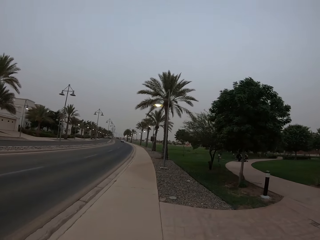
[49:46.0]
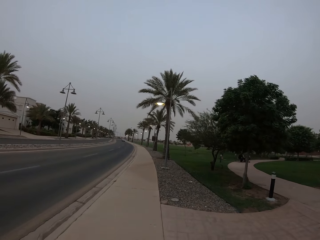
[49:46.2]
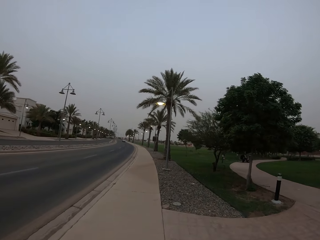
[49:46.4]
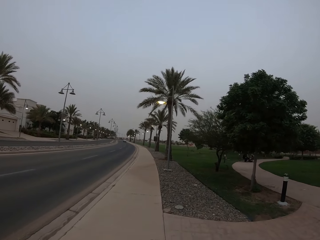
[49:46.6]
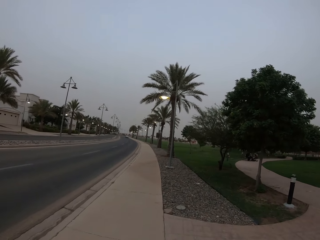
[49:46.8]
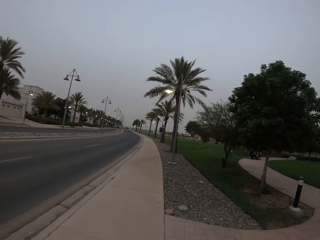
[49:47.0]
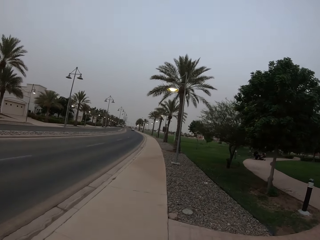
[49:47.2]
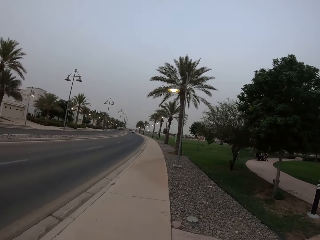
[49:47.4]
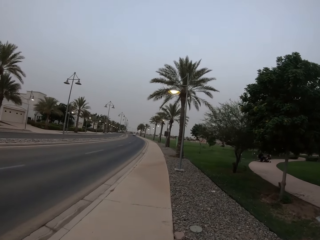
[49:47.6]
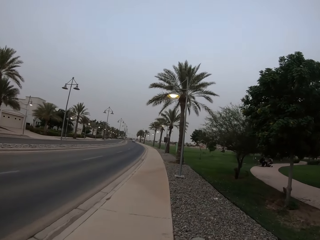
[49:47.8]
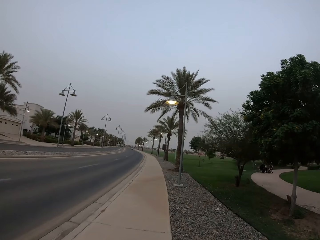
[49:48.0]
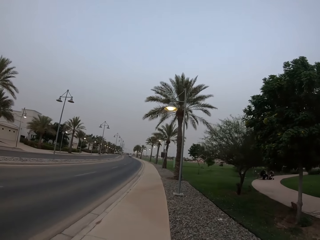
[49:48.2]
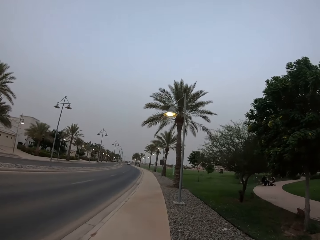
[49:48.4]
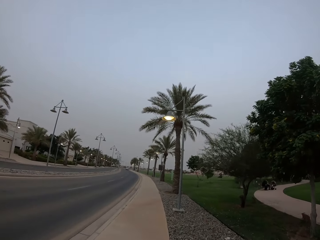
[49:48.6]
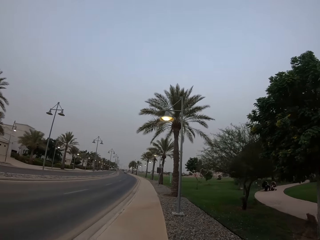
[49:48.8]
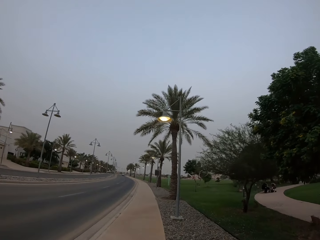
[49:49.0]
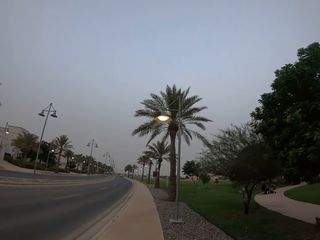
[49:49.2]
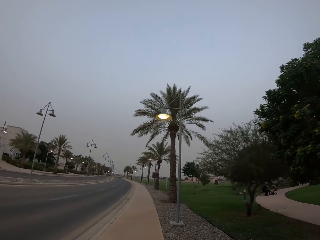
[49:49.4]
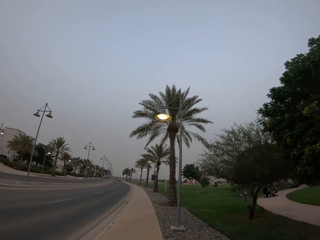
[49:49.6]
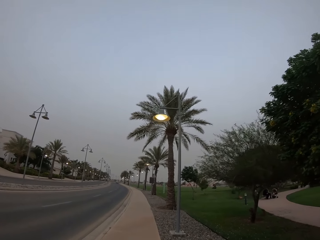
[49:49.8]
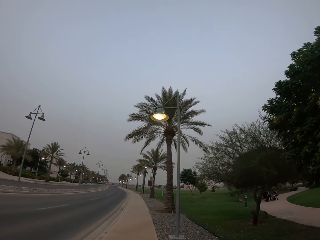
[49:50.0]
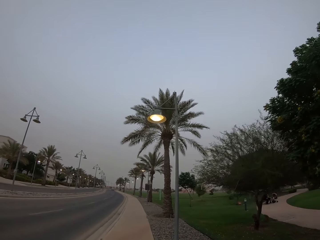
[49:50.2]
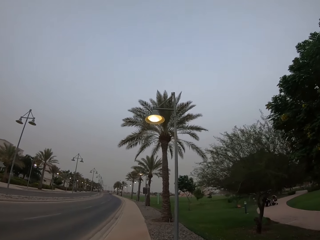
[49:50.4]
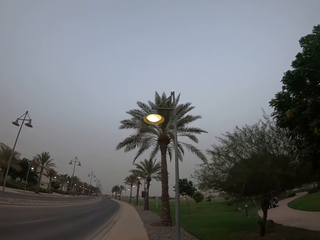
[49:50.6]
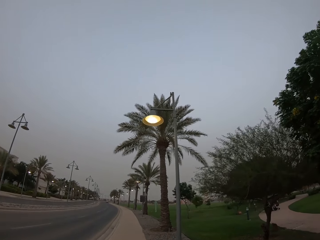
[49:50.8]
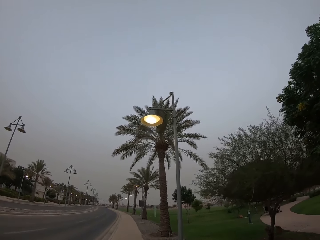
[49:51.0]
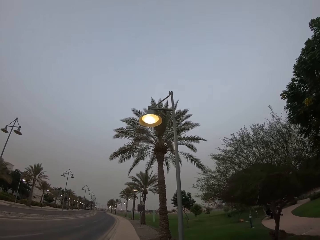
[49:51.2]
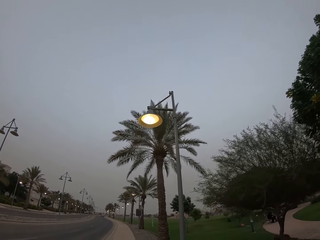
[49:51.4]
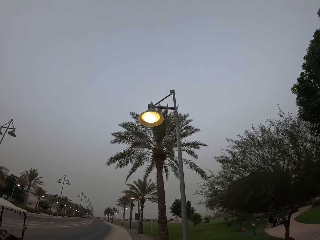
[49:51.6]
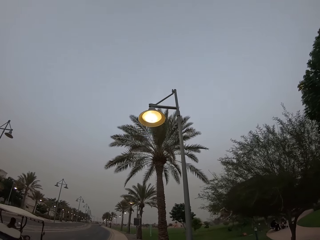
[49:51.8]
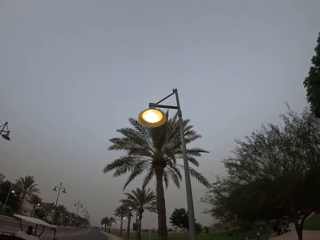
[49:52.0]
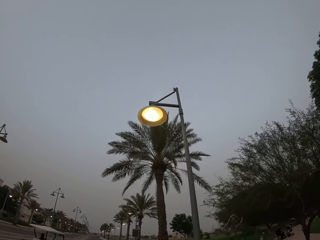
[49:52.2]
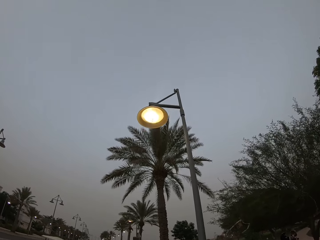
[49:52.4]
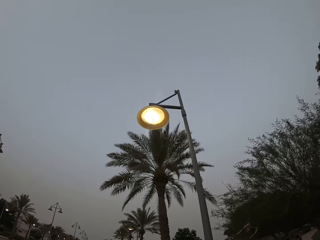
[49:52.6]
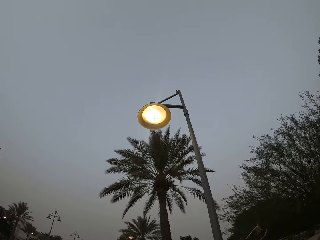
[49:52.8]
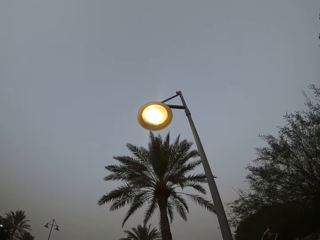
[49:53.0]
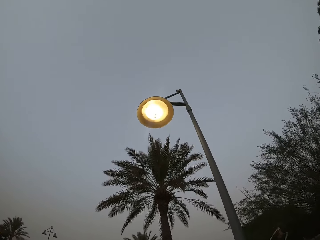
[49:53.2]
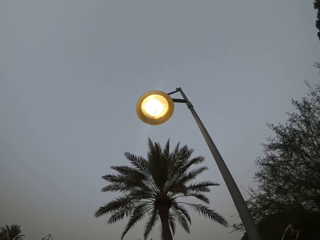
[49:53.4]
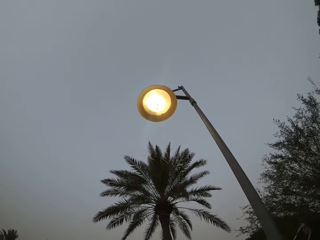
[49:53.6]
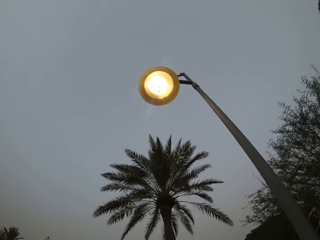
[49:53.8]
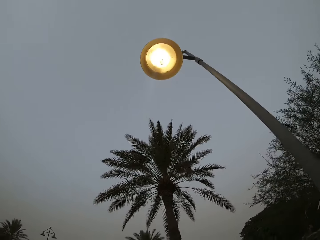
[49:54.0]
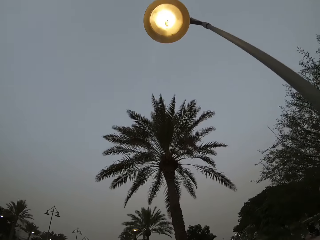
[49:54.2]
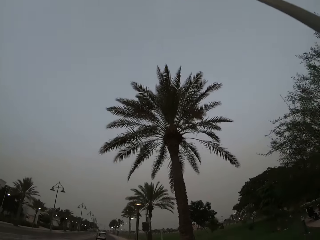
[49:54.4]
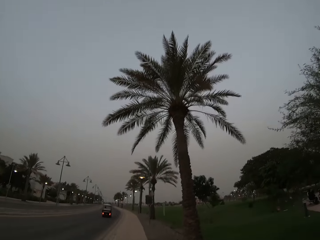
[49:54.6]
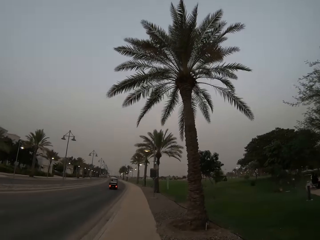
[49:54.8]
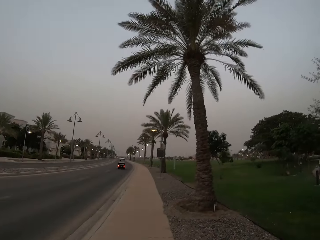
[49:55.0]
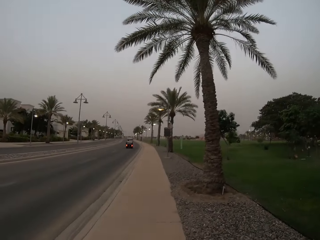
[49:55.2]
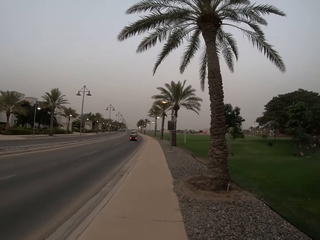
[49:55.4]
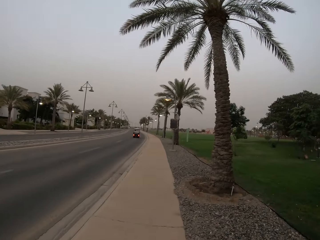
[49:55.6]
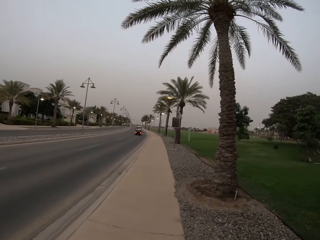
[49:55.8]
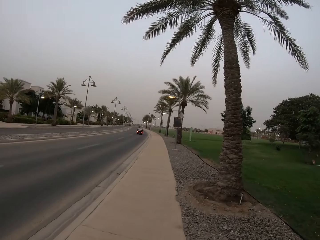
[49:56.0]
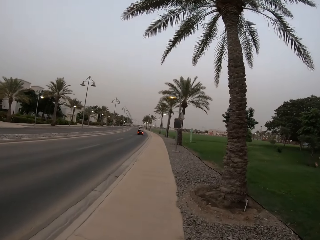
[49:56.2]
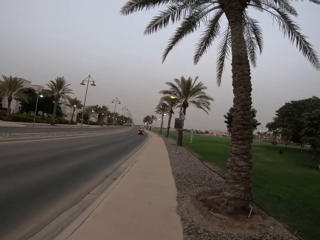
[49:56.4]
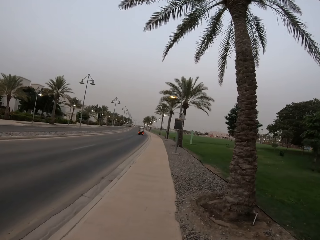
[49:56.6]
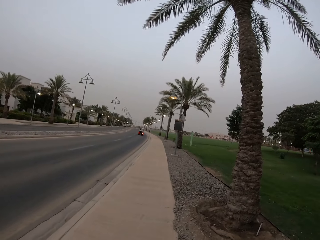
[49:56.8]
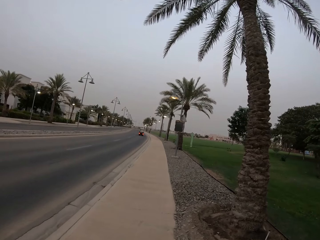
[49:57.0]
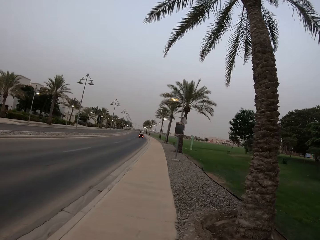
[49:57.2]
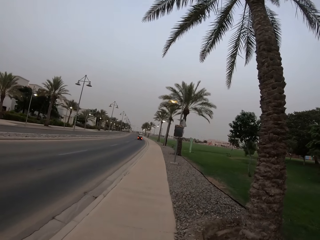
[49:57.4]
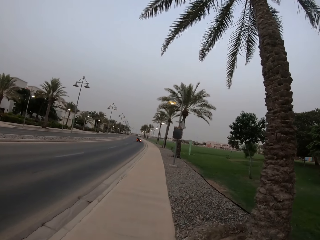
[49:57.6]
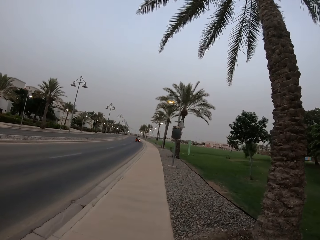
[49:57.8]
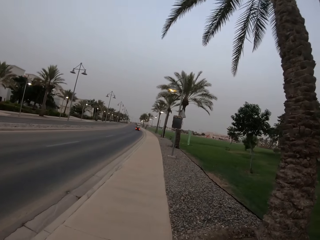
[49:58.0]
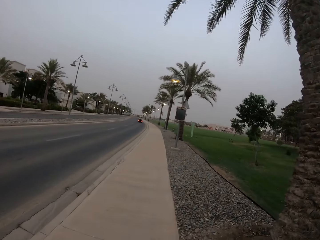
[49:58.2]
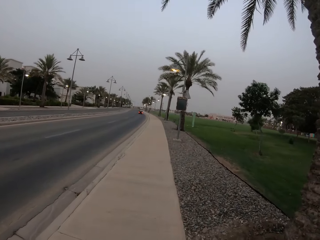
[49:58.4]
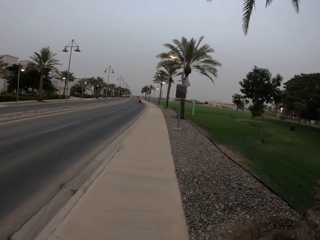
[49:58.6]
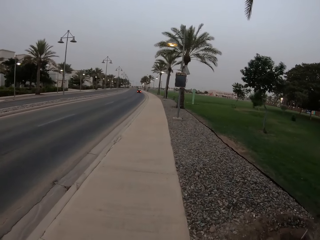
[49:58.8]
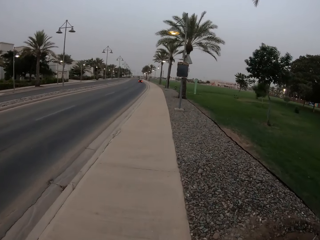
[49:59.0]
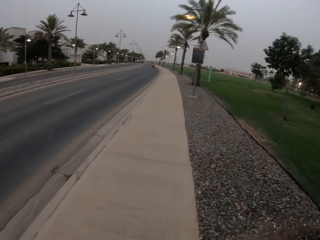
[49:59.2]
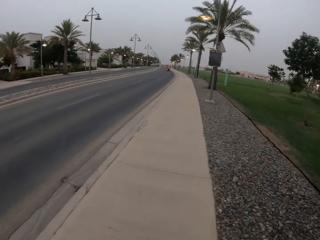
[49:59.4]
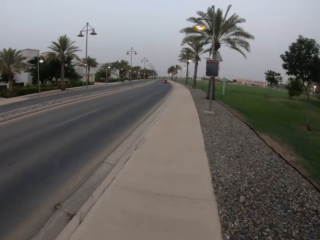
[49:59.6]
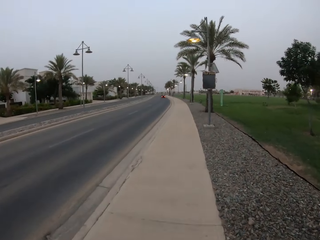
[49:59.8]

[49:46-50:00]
The camera wearer looks up at a street light. They look upright. They walk around.

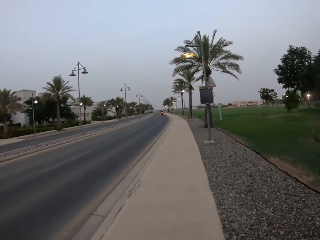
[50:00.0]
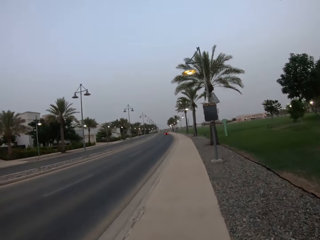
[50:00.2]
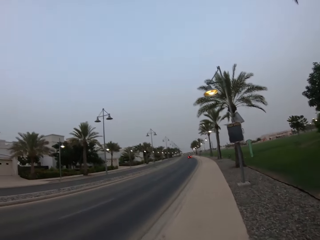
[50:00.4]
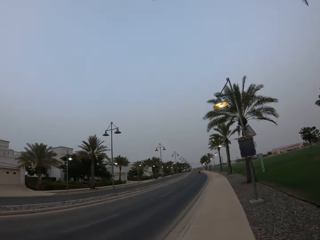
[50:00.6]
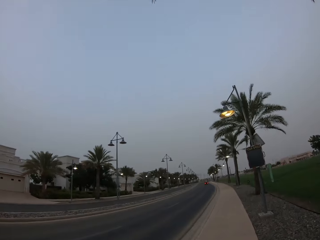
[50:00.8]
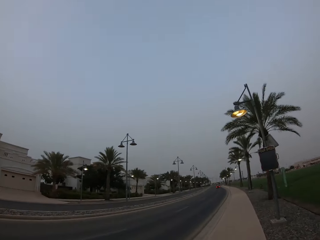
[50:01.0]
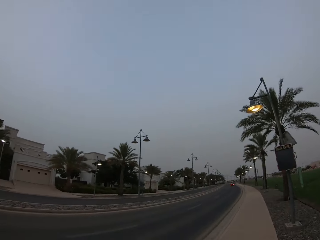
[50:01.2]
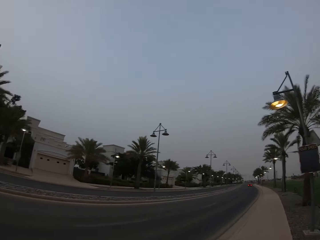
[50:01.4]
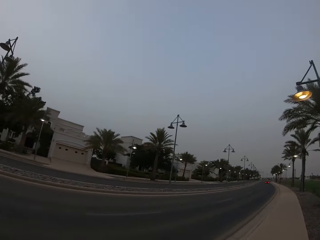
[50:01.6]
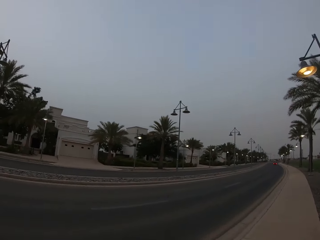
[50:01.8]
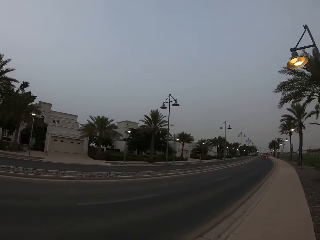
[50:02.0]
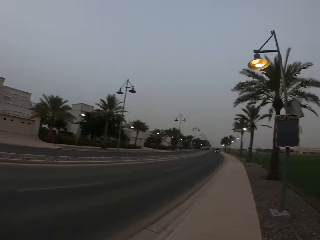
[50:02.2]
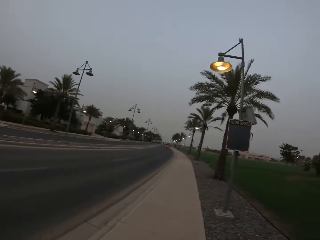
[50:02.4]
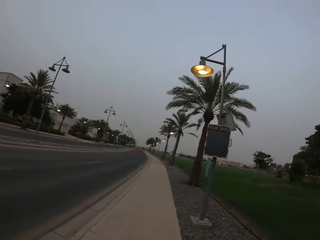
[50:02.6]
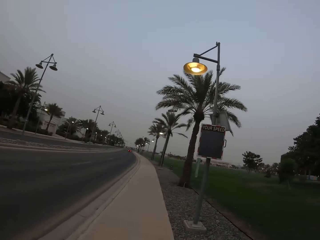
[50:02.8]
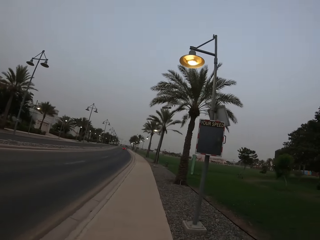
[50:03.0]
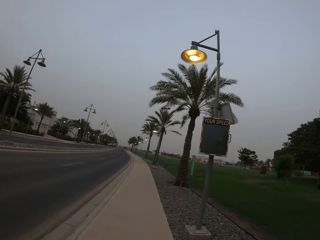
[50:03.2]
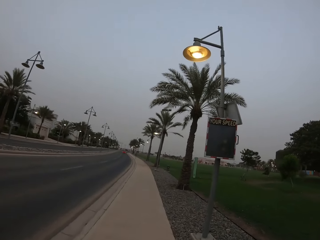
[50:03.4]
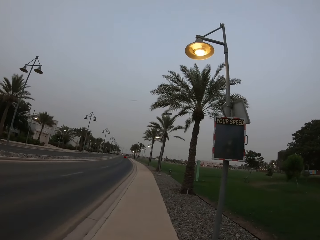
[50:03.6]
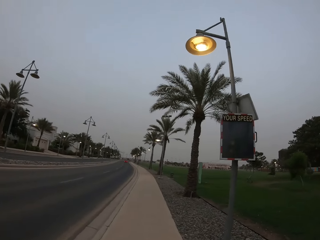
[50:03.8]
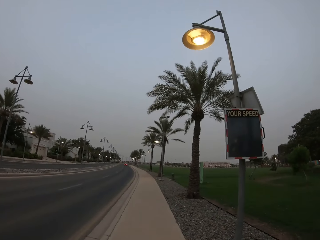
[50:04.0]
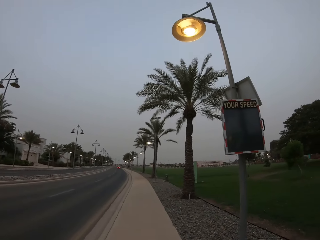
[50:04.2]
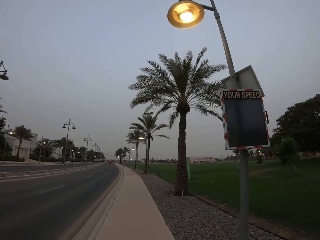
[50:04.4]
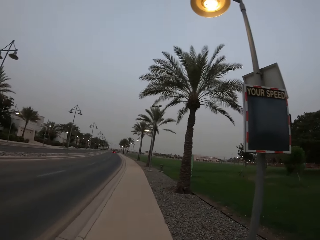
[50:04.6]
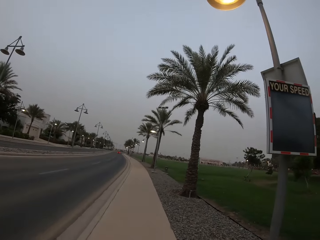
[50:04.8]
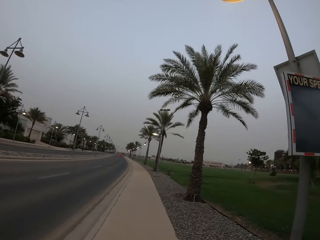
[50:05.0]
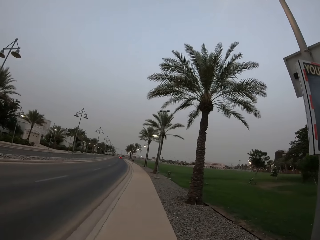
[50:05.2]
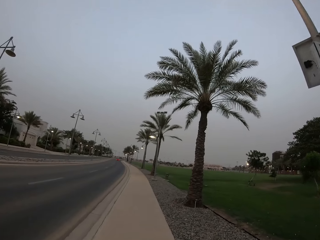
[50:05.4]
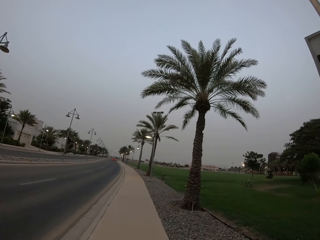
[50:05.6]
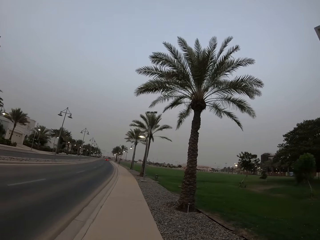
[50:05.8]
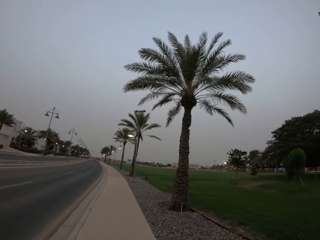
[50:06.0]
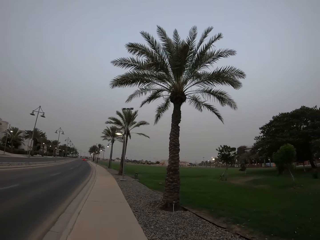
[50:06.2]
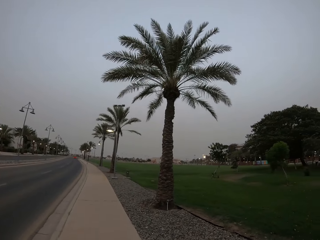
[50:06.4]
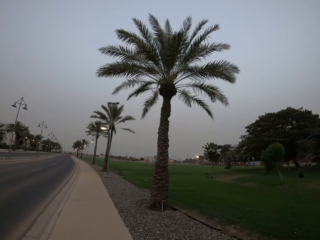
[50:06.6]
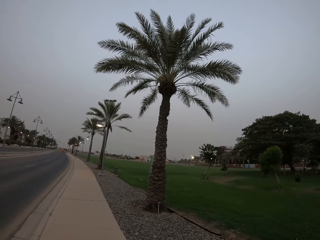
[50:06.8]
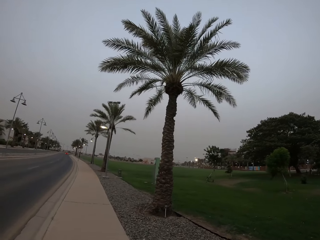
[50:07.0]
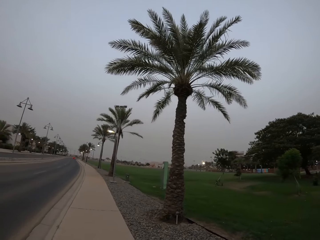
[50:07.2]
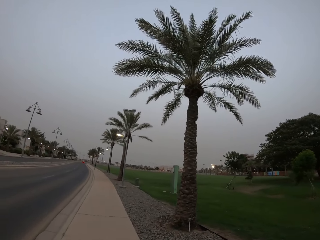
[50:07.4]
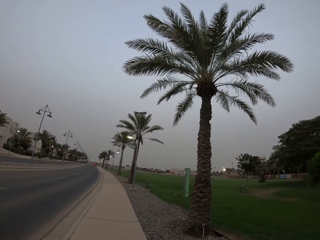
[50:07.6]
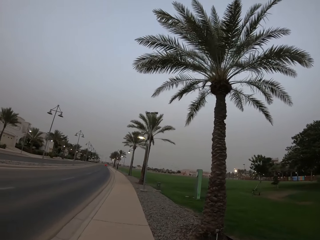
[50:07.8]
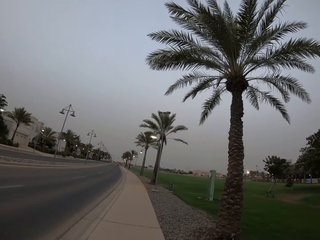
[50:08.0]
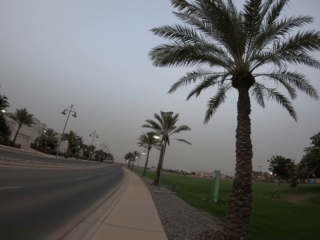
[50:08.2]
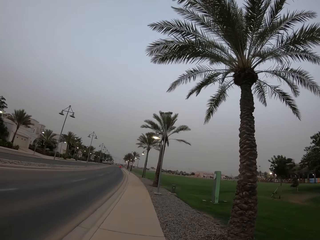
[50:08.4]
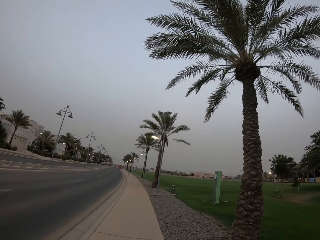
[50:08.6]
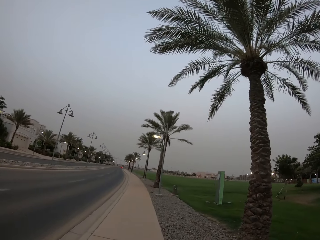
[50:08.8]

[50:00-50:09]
The camera wearer looks around. They walk around.
